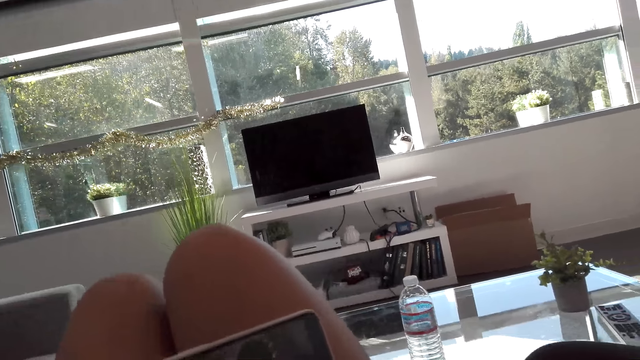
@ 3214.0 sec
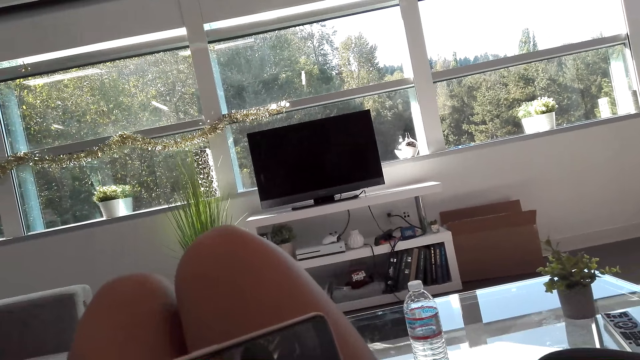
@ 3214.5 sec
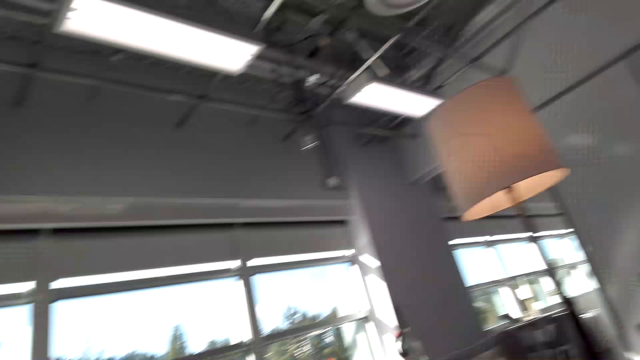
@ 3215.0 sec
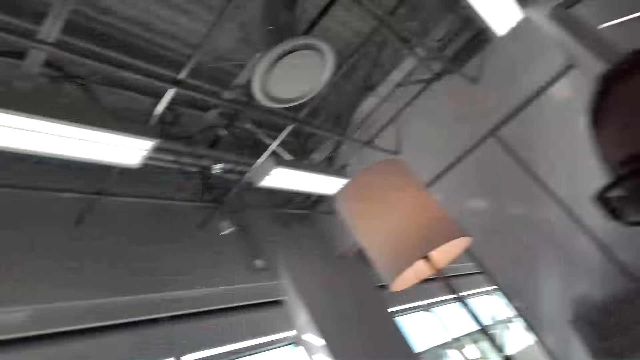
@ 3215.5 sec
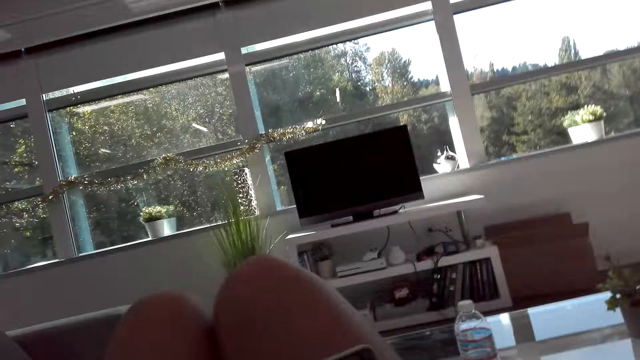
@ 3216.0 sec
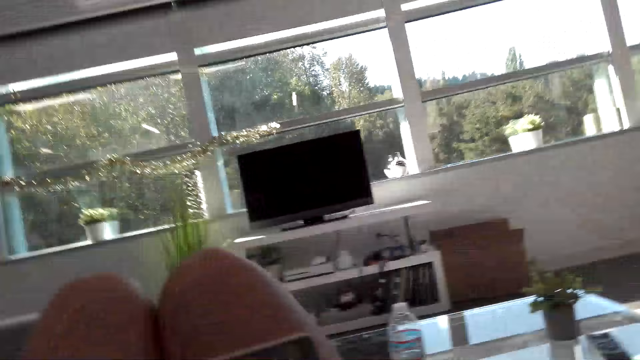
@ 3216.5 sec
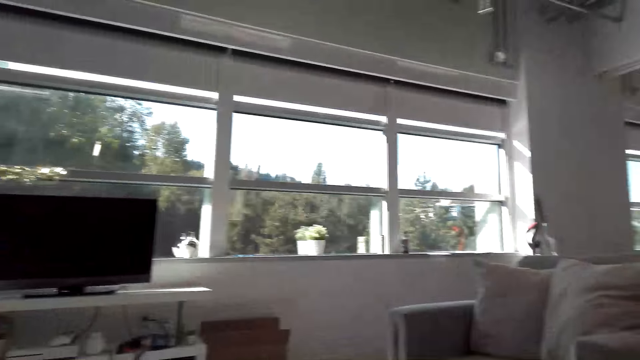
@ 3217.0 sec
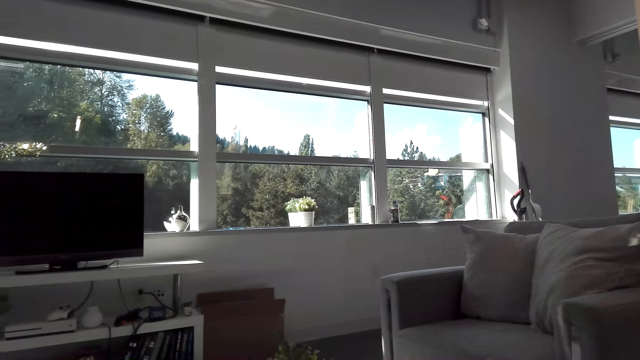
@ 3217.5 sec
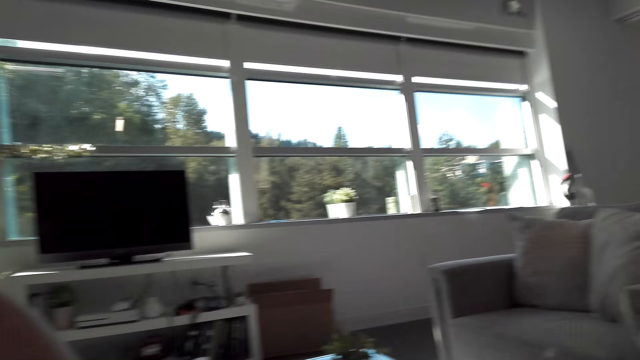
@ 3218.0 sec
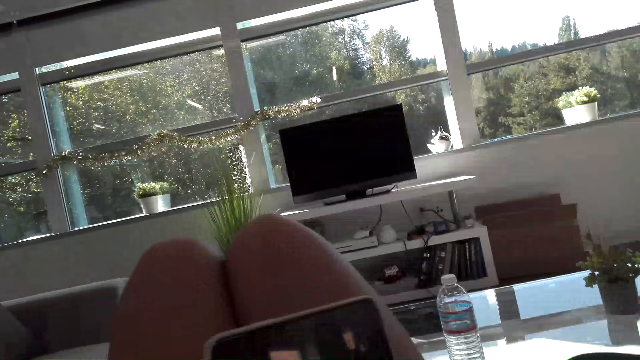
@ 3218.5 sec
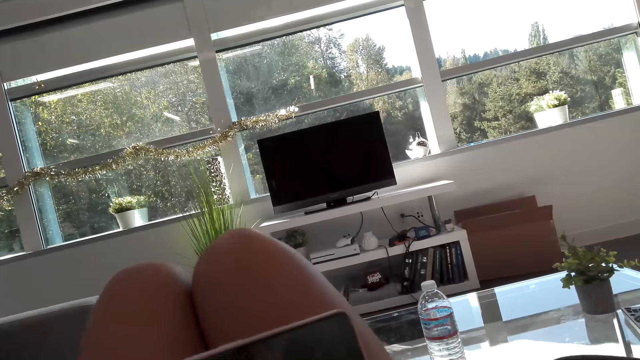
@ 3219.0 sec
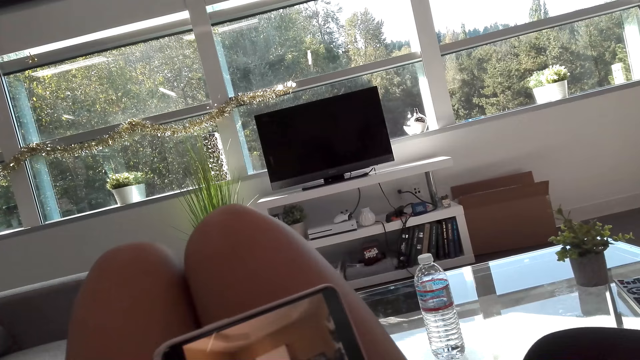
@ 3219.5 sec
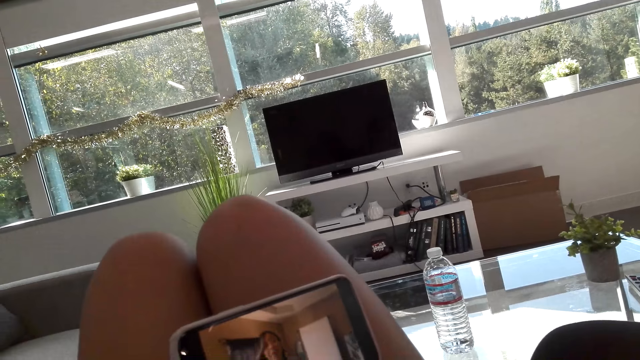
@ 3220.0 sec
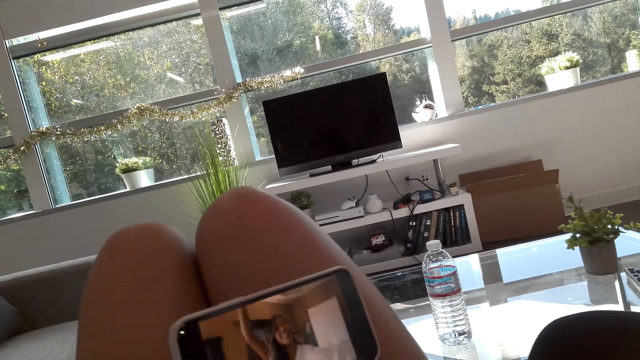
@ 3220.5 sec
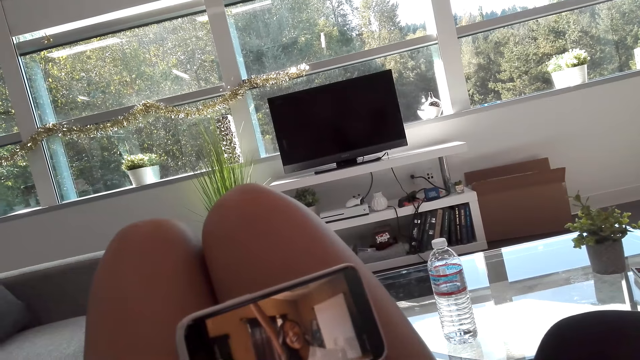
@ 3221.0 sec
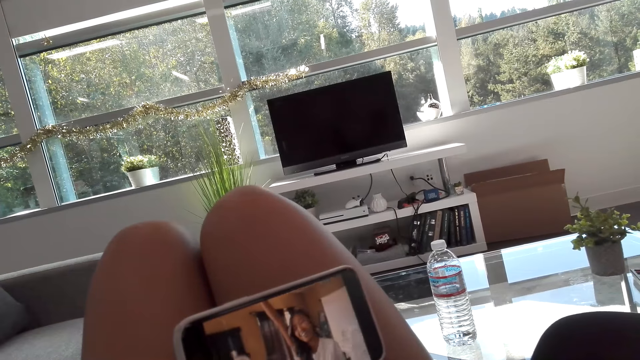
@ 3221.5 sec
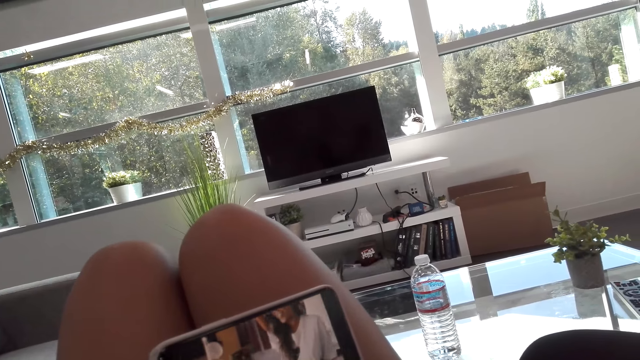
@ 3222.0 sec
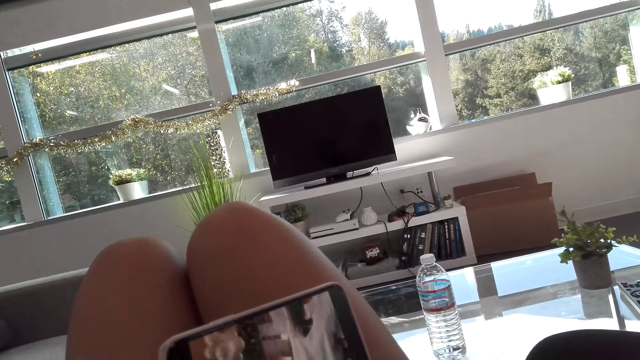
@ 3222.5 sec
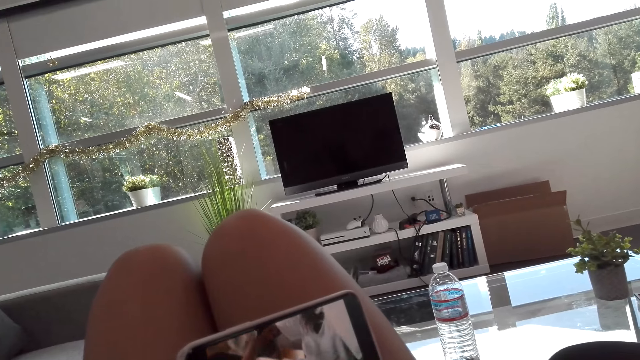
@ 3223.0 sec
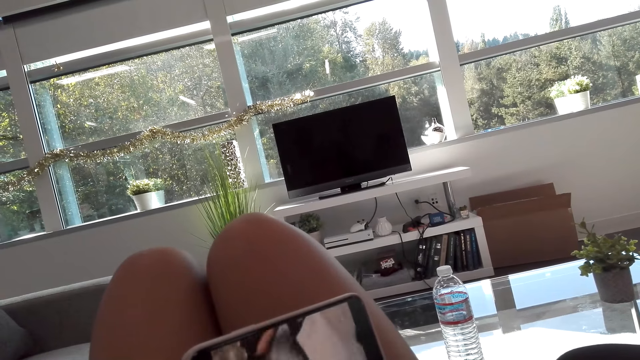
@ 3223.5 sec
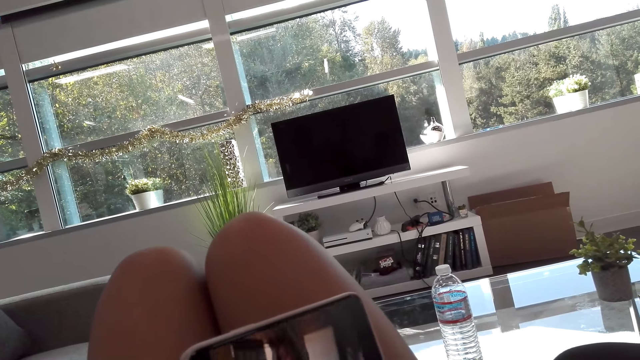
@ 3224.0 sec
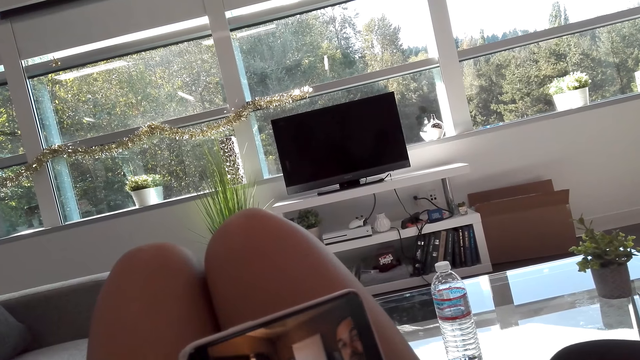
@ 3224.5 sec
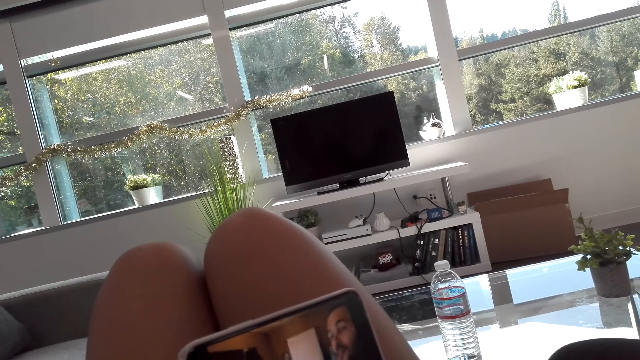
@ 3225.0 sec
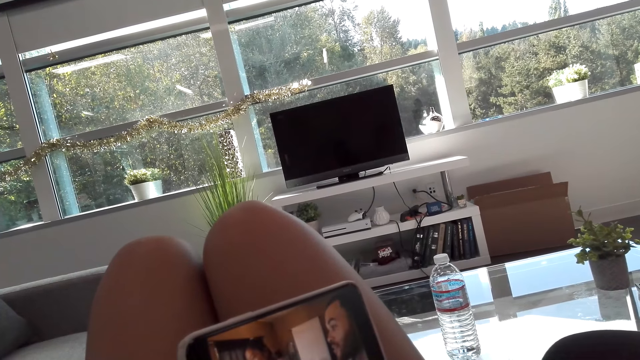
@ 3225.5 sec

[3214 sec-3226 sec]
The camera wearer laughs. They look at the woman. They look around. They talk to the woman. They watch on the phone.

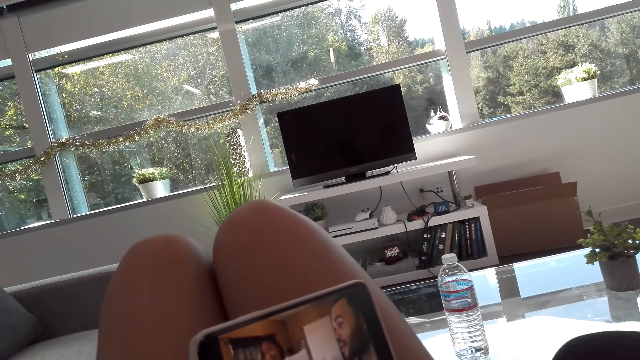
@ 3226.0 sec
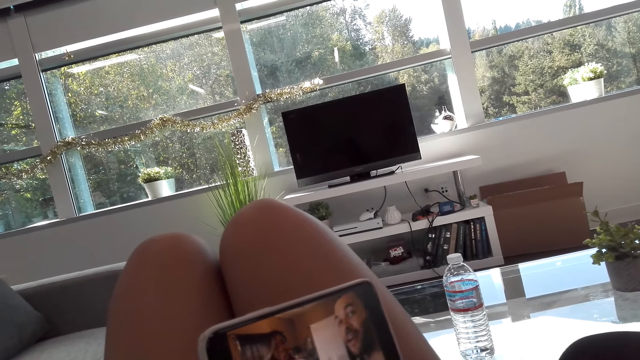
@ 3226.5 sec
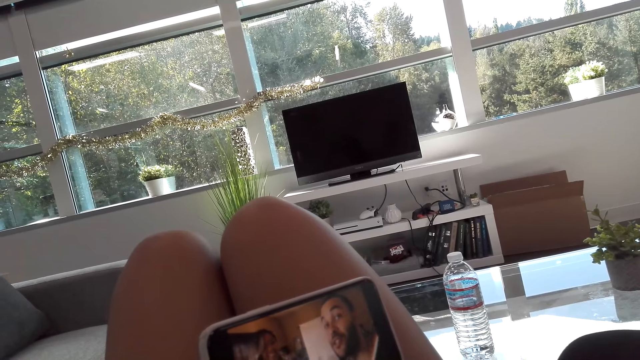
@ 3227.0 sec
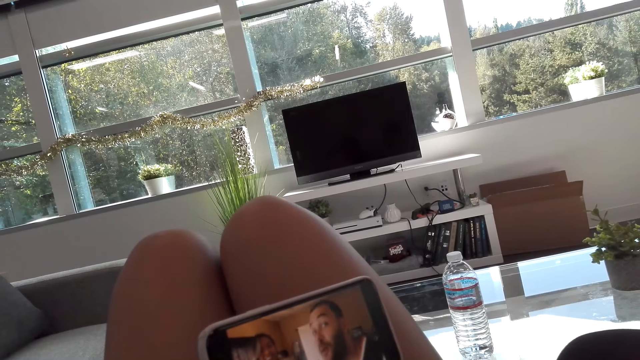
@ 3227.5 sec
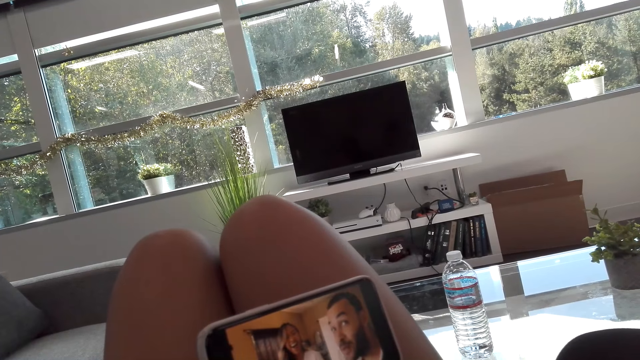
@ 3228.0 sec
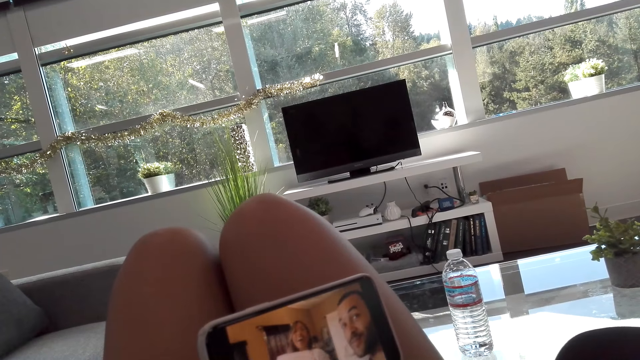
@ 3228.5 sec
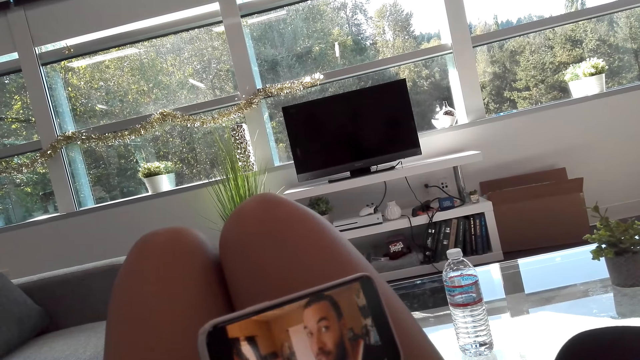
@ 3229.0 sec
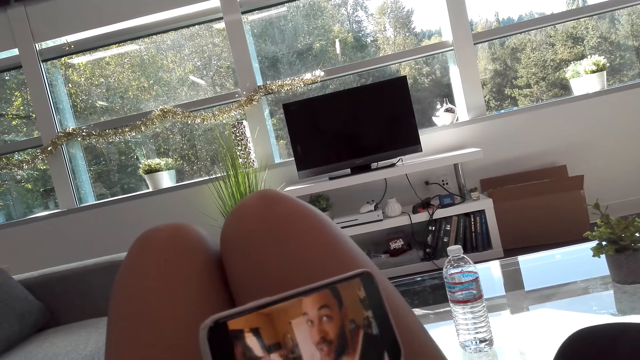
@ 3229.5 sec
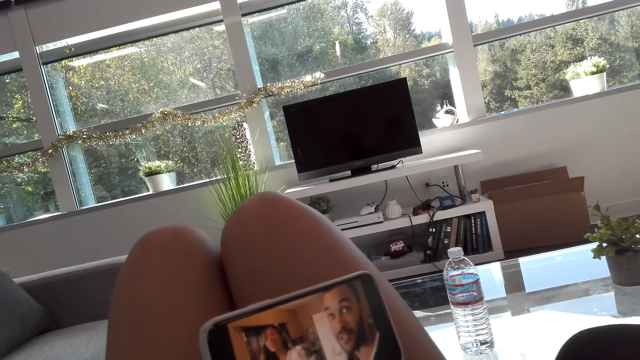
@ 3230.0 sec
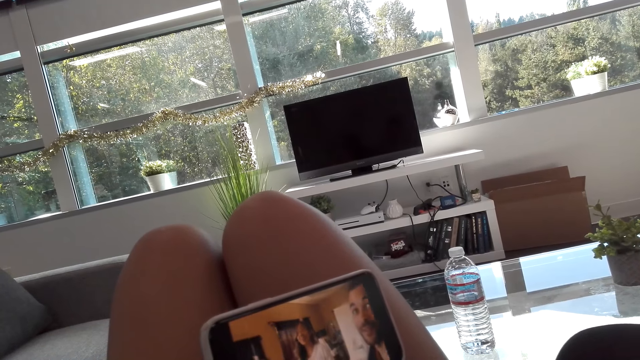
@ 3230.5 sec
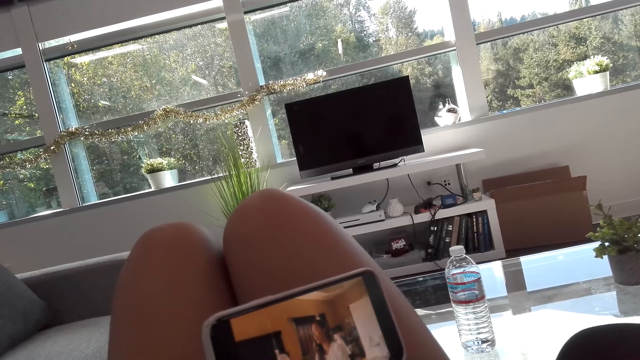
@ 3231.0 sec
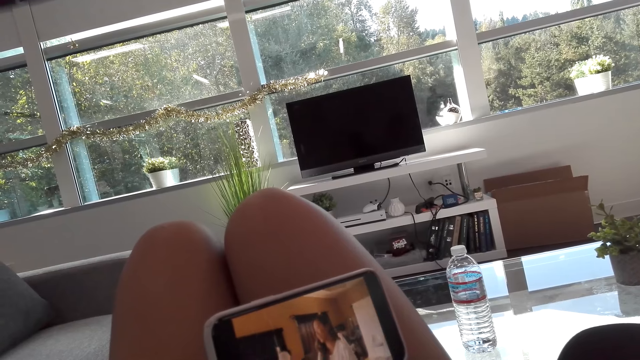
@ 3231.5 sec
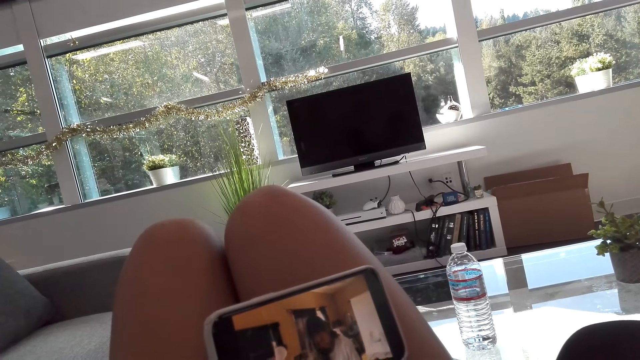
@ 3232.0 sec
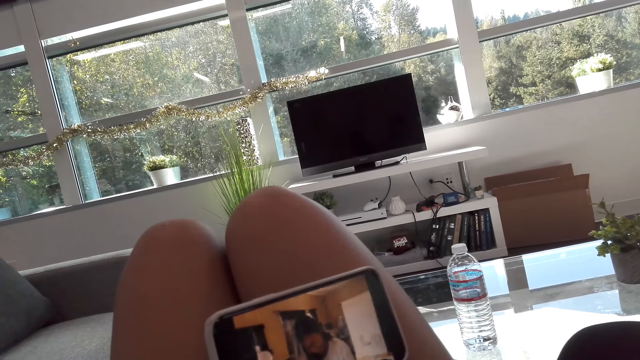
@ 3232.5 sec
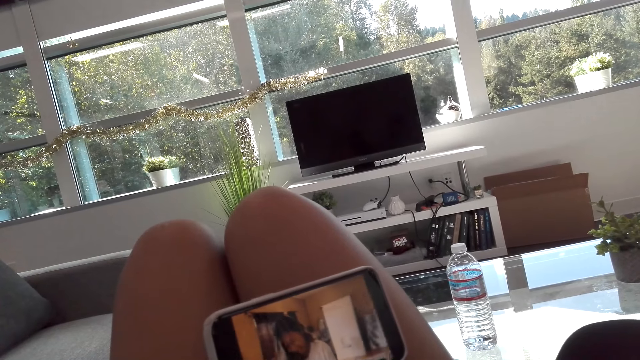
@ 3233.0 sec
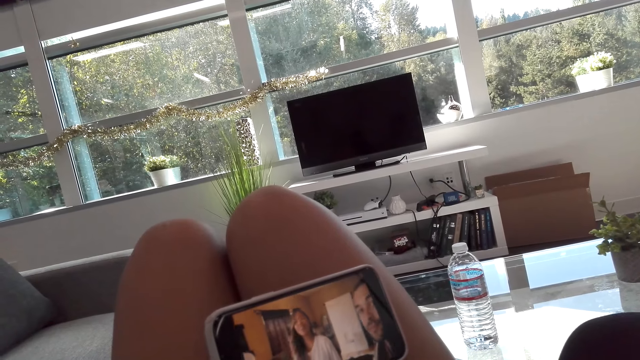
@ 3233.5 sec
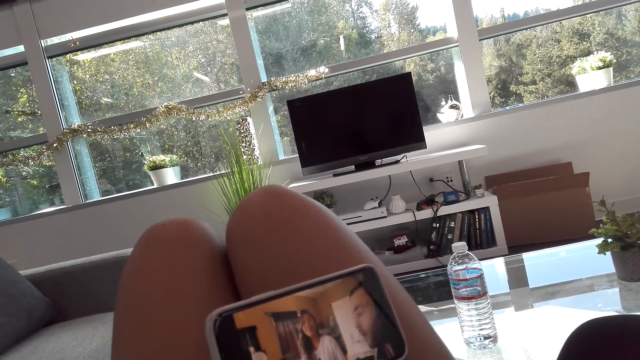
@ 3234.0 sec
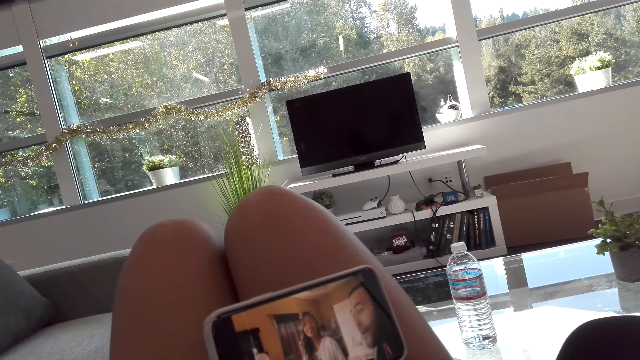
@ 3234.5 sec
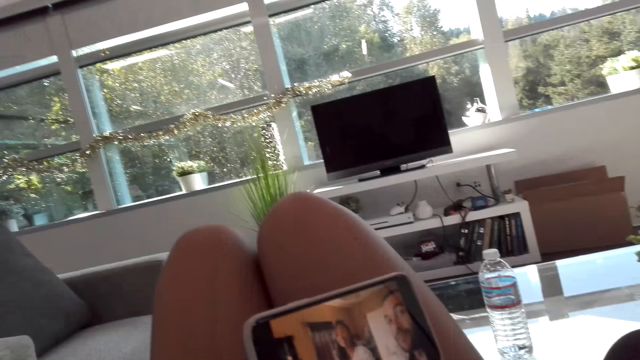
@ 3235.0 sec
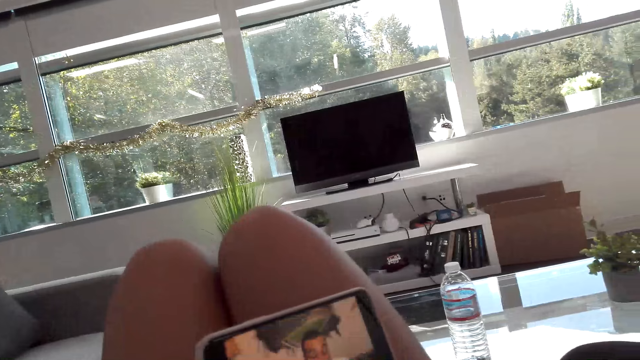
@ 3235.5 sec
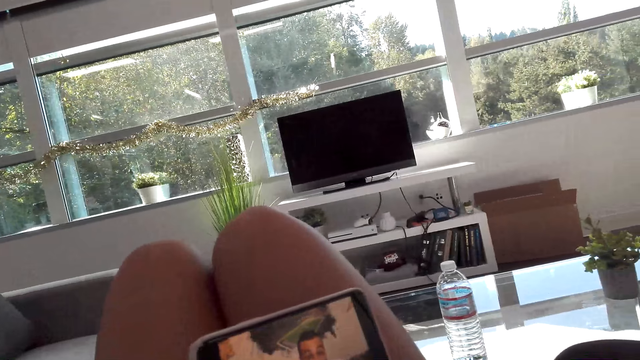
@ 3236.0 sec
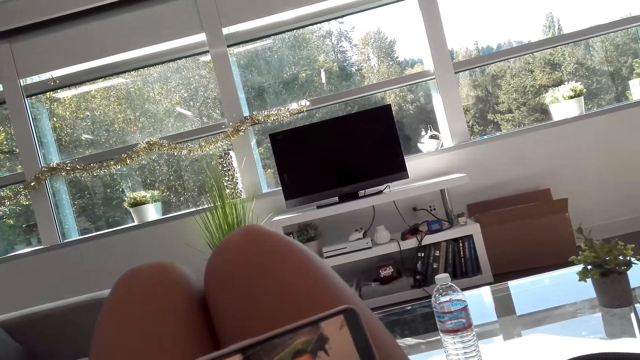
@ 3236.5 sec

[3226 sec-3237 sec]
The woman talks to the camera wearer. The camera wearer talks to the woman.
